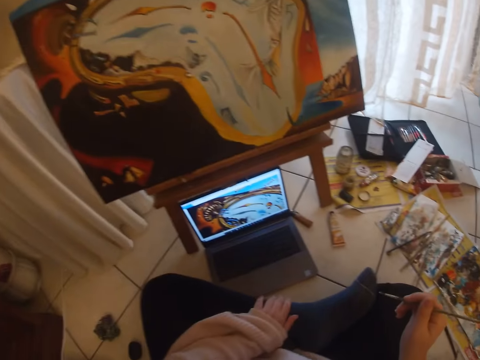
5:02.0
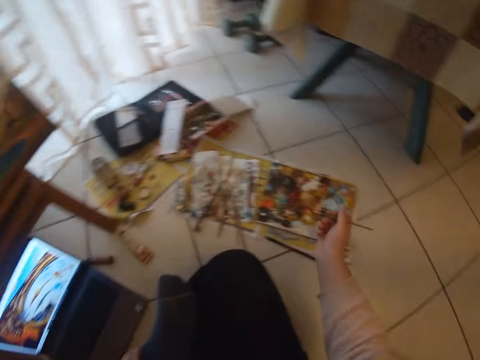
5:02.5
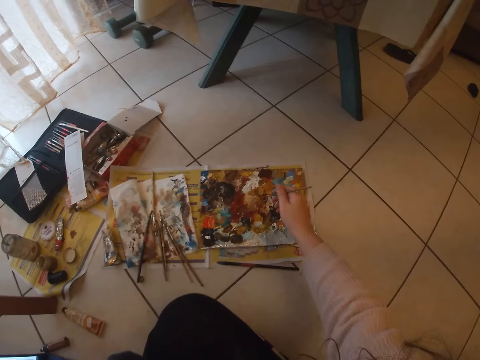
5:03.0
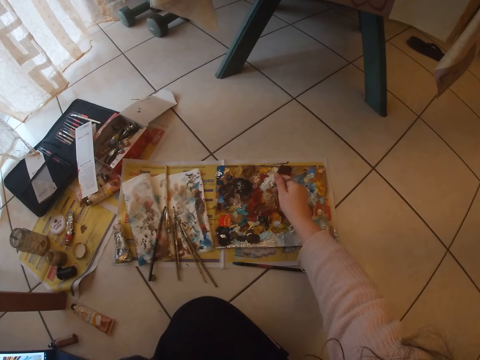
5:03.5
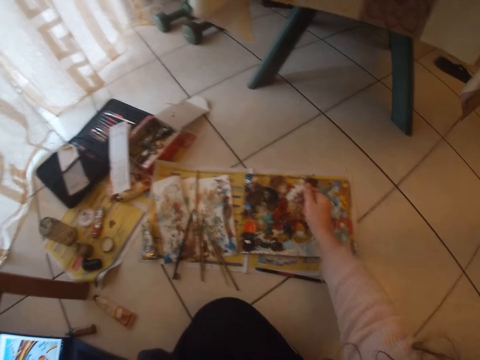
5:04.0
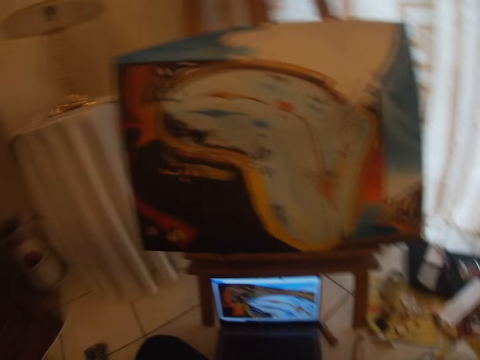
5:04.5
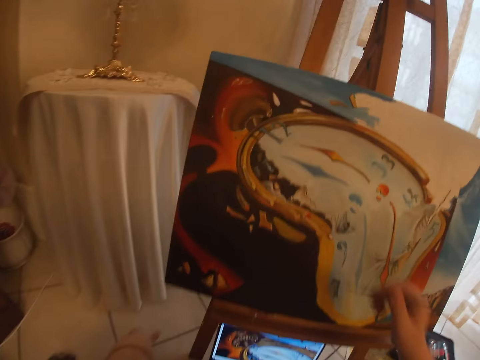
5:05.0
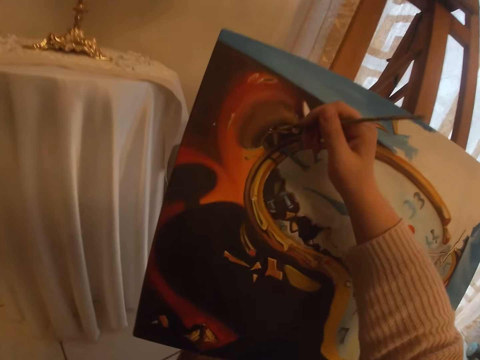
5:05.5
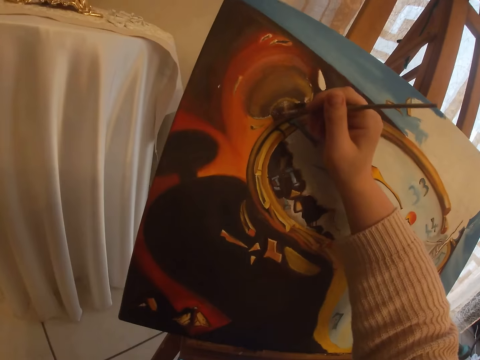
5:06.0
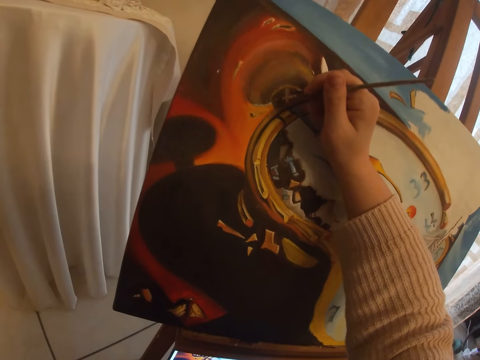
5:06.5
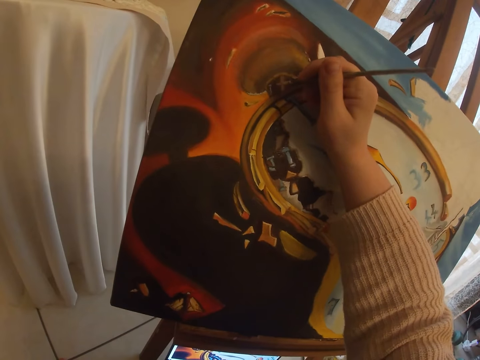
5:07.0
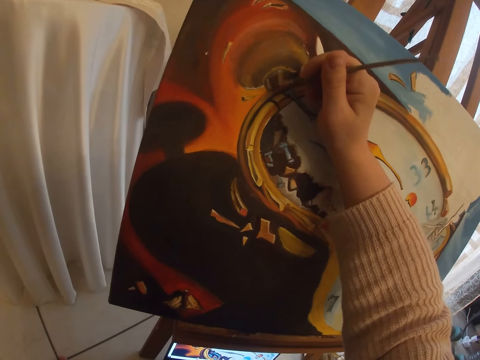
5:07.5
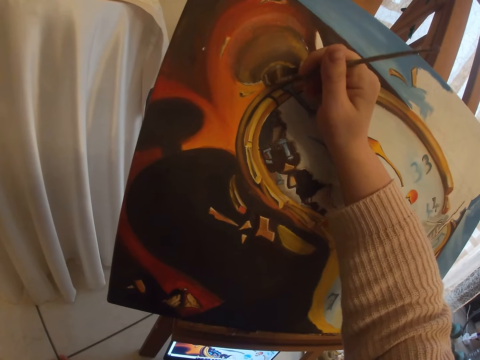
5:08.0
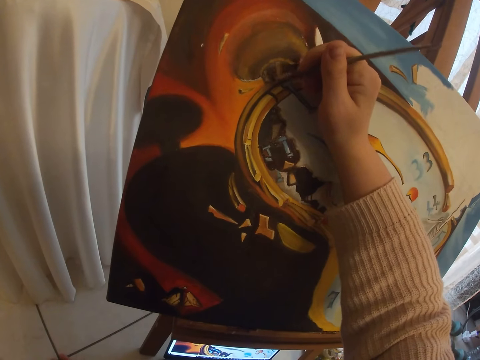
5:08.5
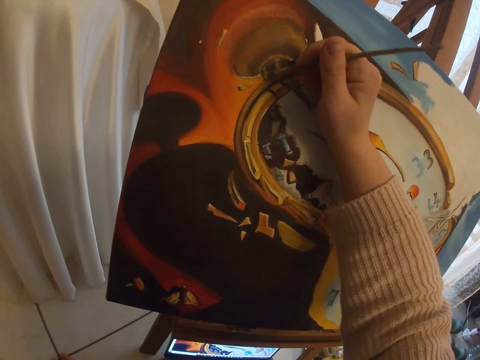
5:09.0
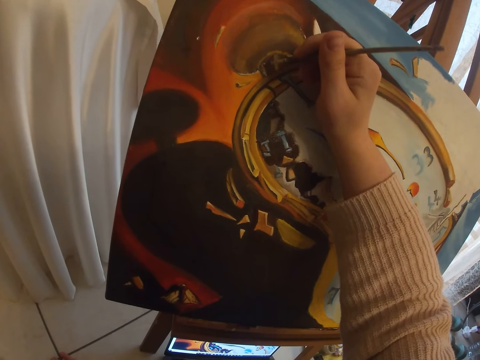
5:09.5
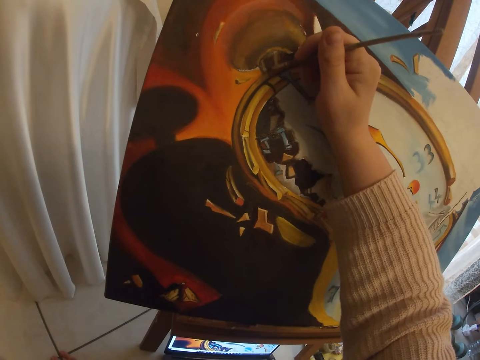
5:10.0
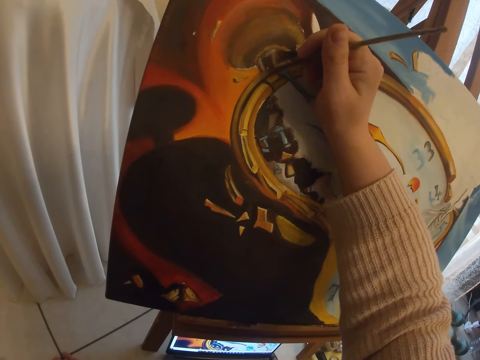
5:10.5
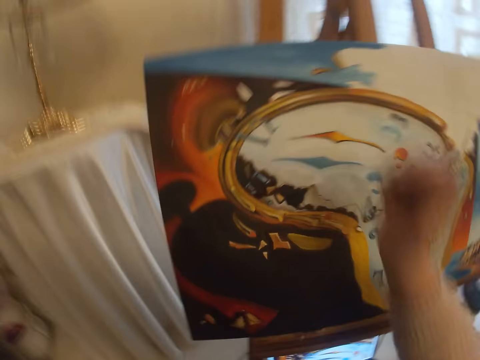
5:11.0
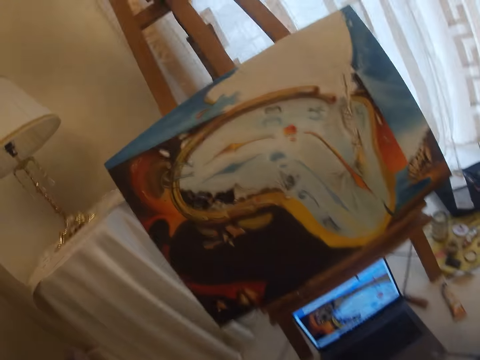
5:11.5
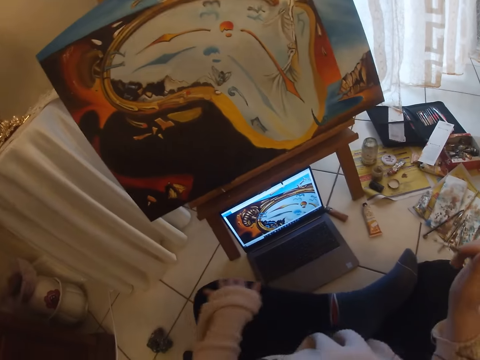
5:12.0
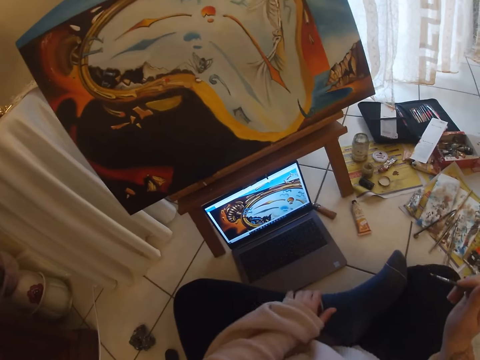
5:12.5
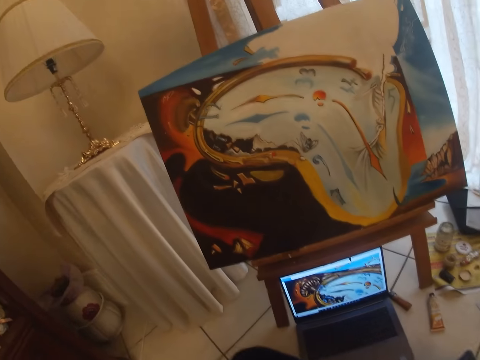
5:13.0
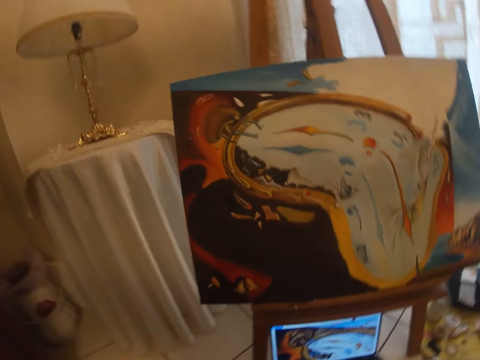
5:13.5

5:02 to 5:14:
The camera wearer picks paint from the paint board with the brush in her right hand. She paints with the paint brush on the art work on the canvas.

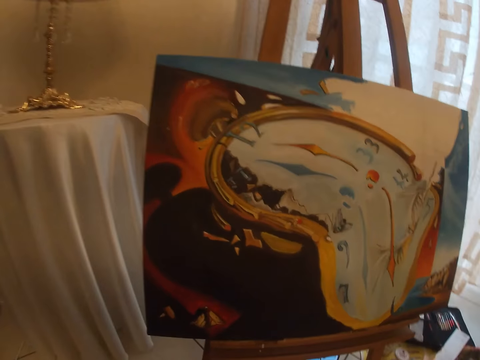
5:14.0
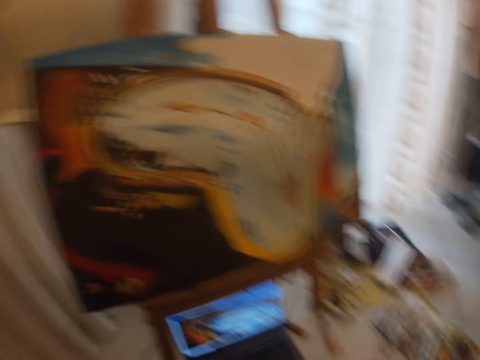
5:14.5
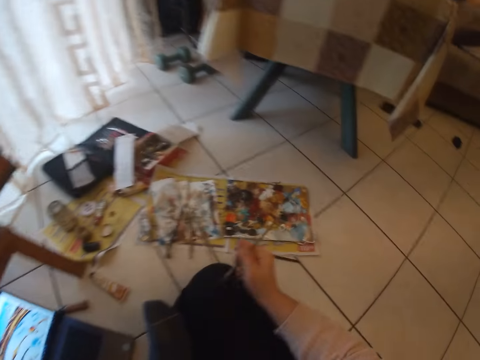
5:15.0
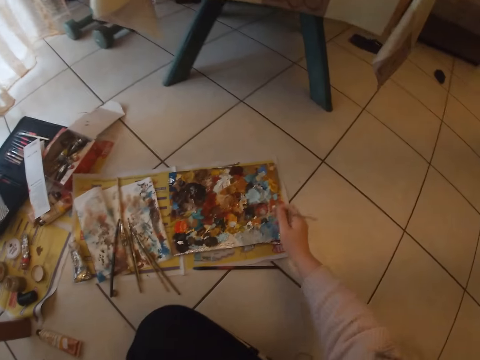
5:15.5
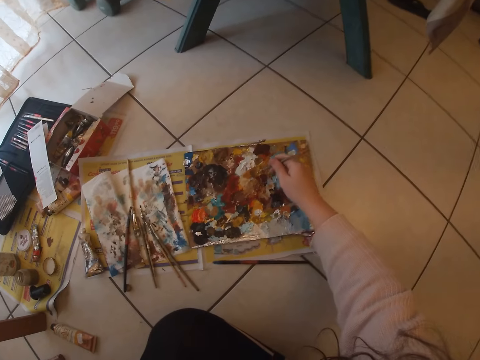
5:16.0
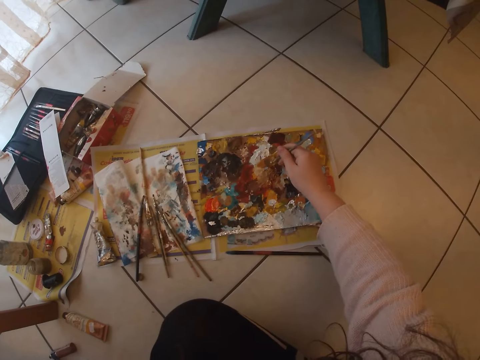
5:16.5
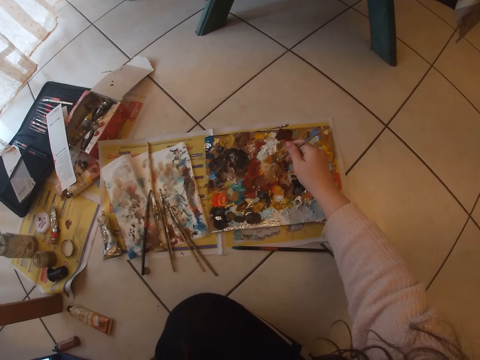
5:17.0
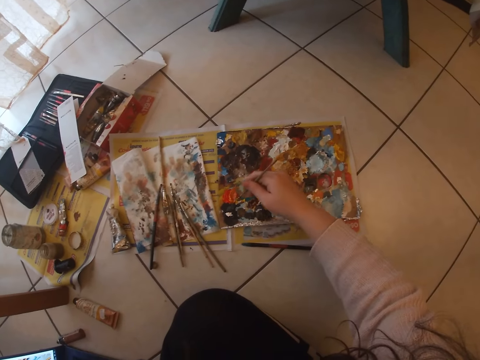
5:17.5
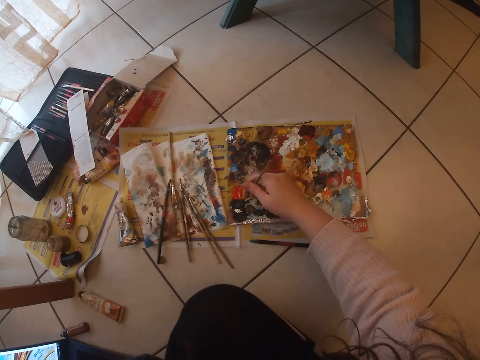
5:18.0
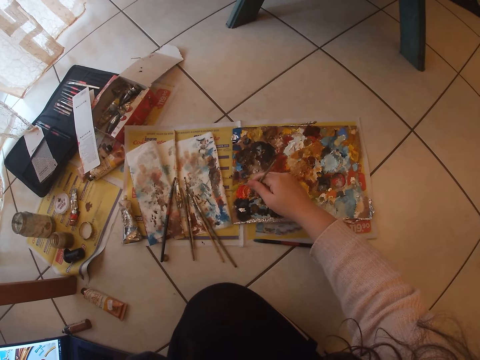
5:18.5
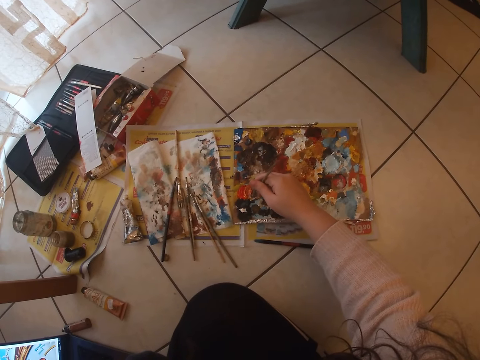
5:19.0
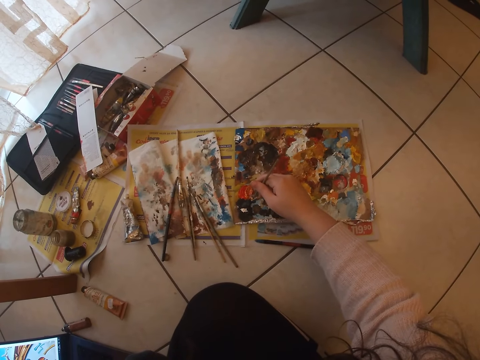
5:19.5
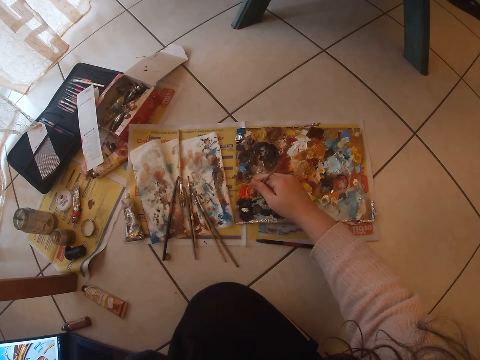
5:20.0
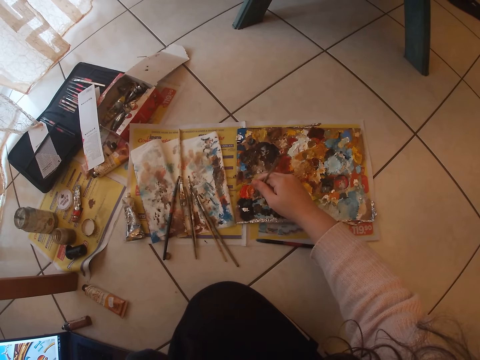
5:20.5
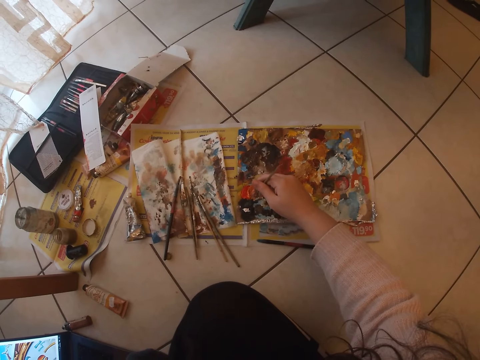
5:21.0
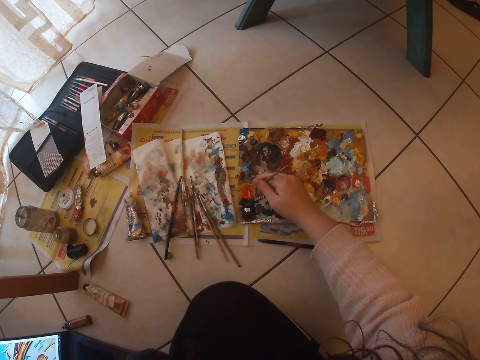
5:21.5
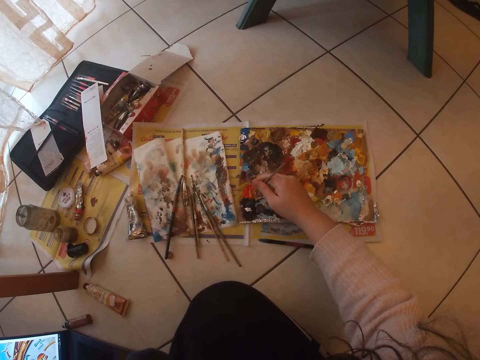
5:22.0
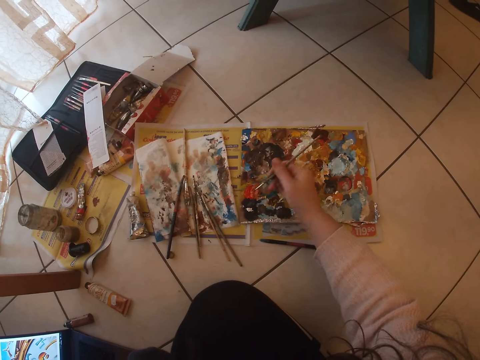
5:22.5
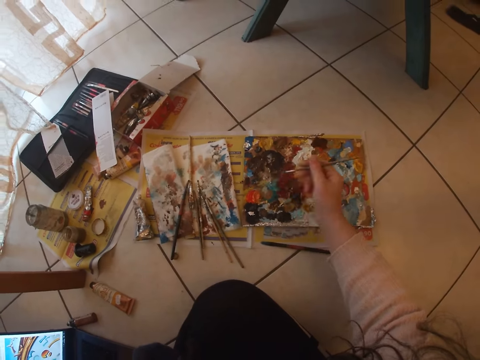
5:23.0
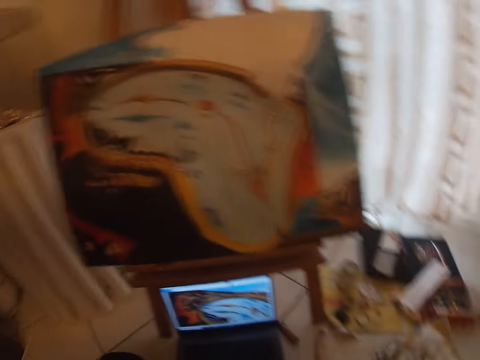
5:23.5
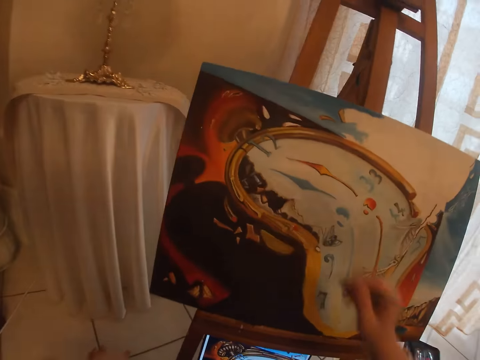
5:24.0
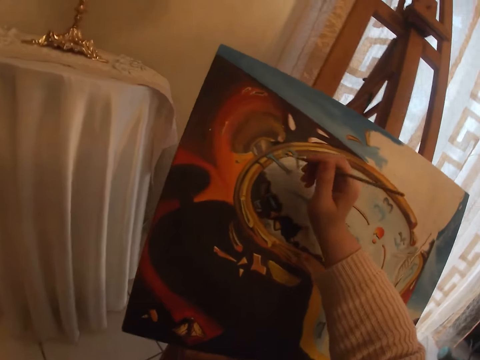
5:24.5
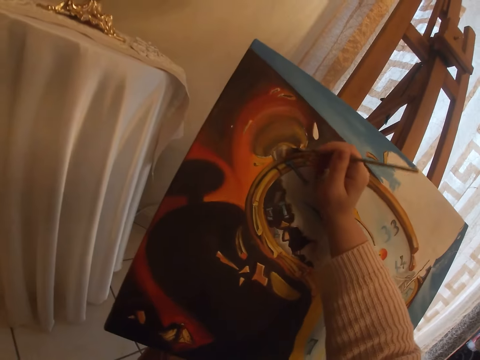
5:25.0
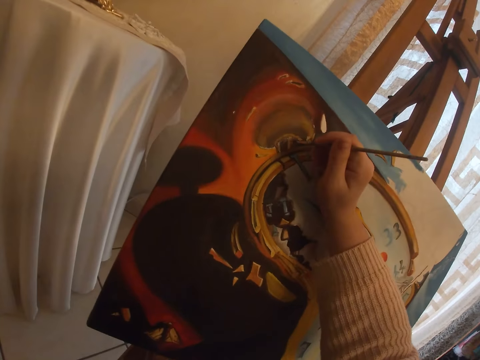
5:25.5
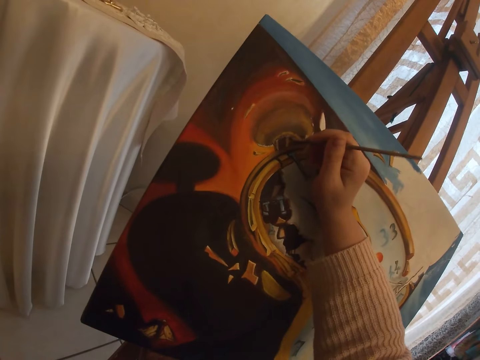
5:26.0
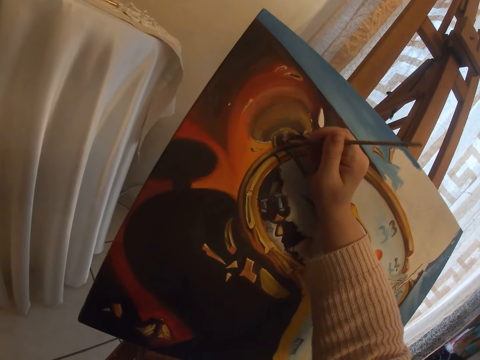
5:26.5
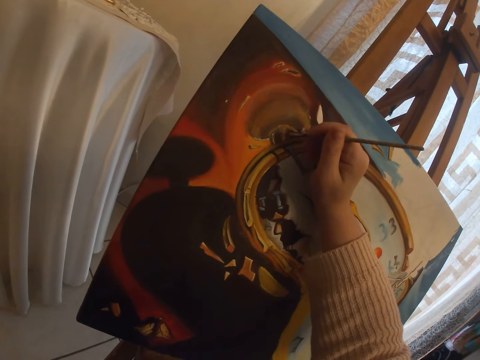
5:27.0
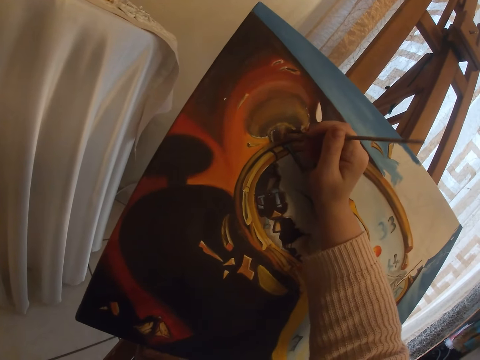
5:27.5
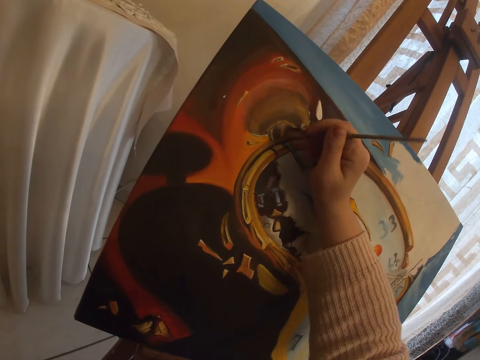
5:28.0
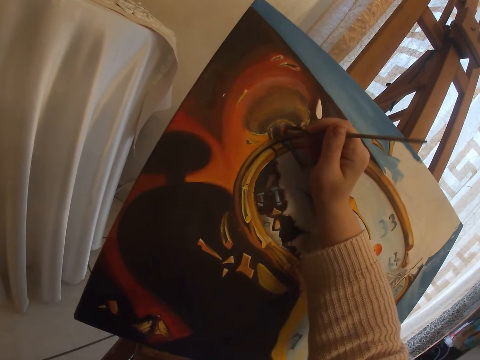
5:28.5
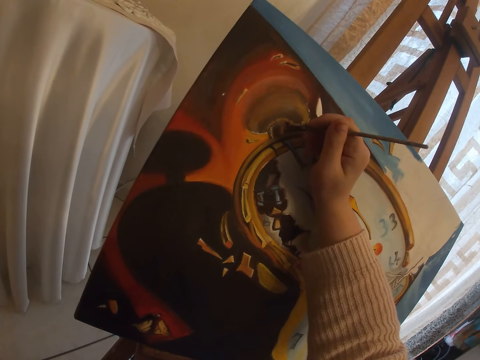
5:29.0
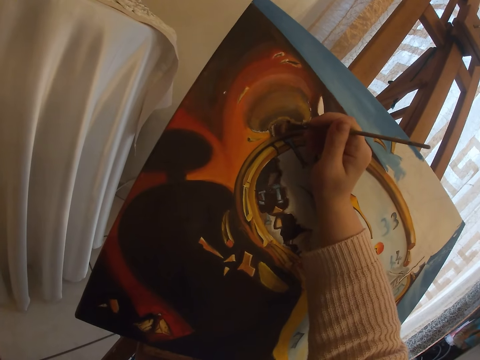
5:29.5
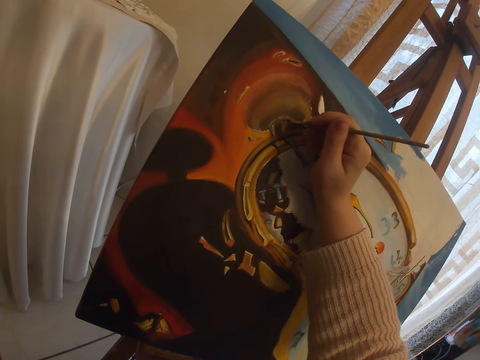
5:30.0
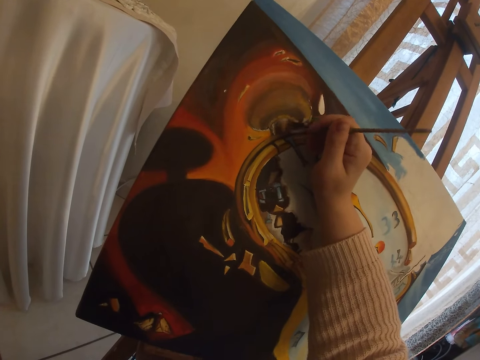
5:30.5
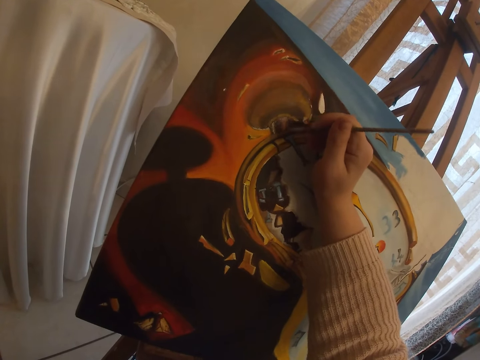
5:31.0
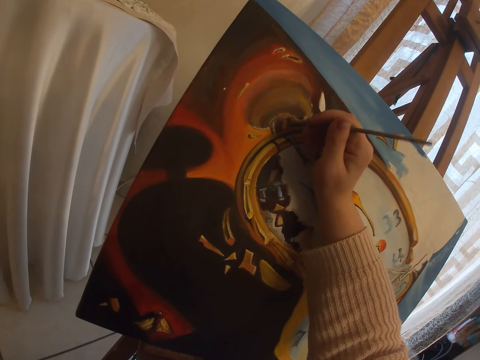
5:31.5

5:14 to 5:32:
The camera wearer scoops paint with a paint brush on a paint tray. She mixes colour on the paint board with the brush in her right hand. She paints with the paint brush on the art work on the canvas.
